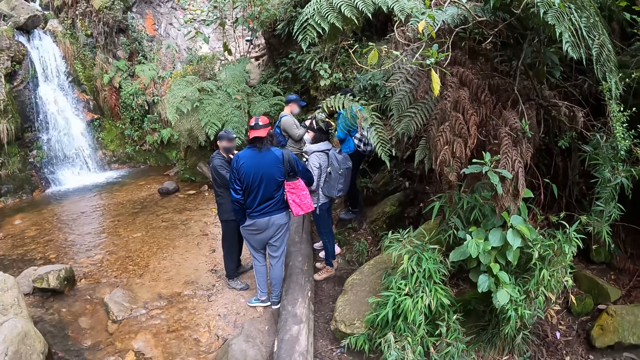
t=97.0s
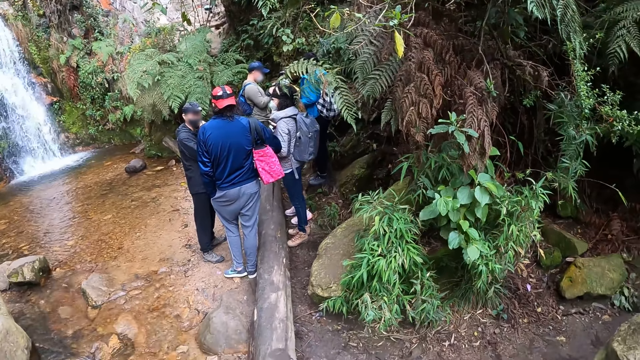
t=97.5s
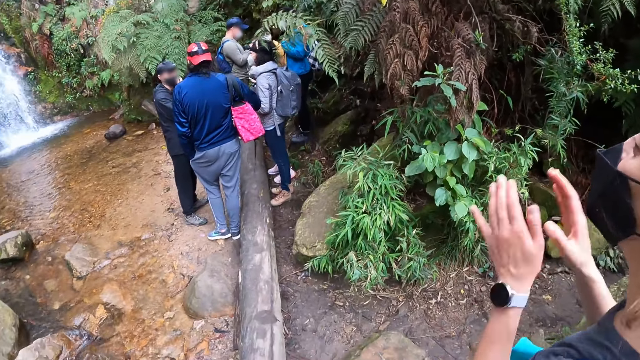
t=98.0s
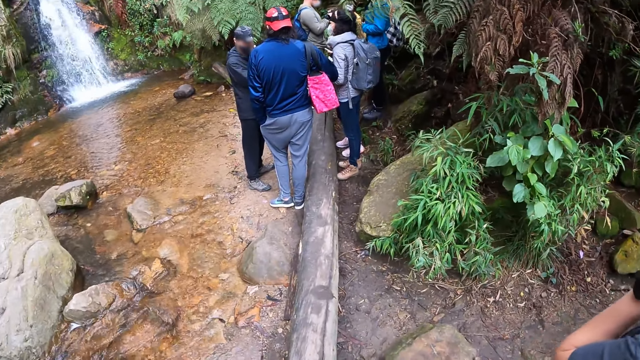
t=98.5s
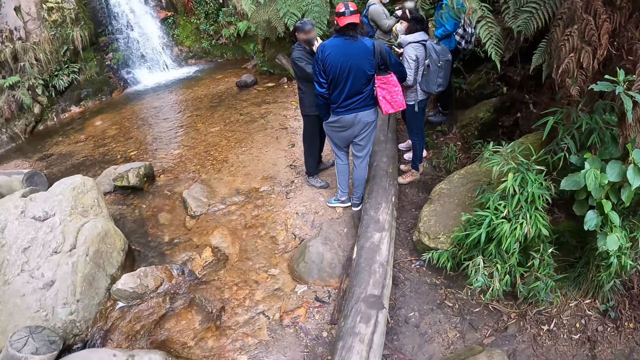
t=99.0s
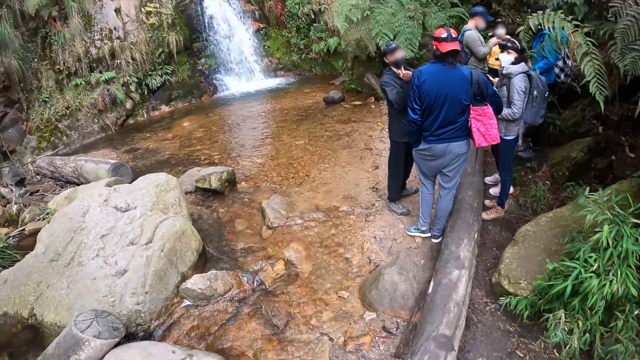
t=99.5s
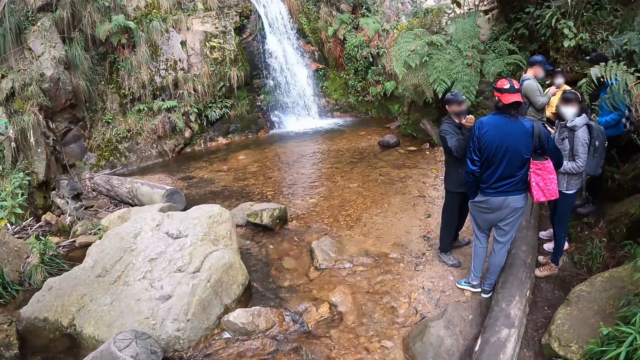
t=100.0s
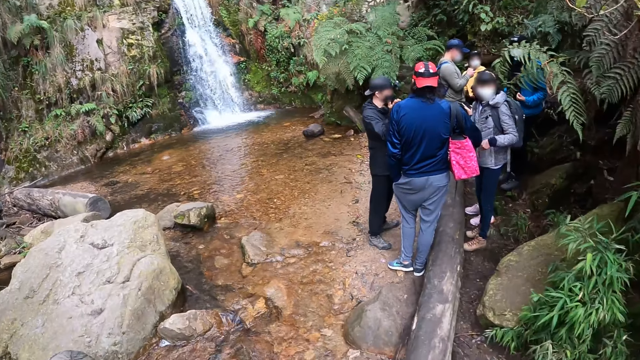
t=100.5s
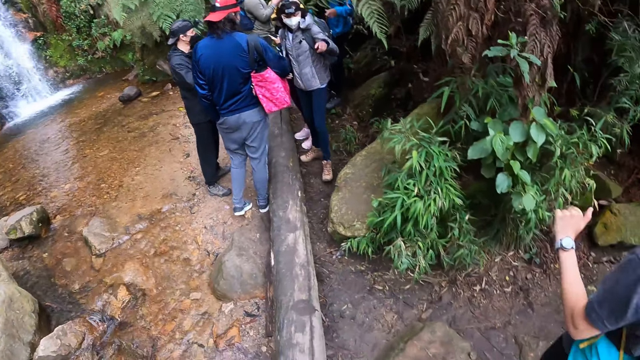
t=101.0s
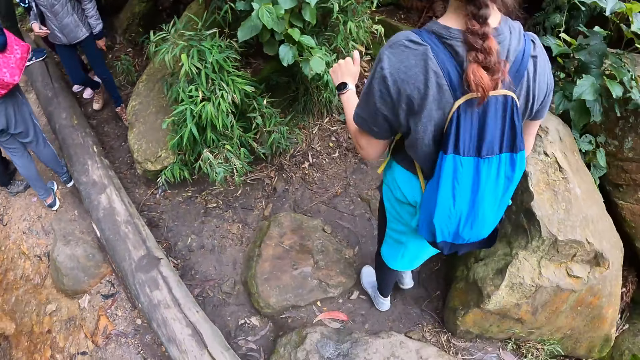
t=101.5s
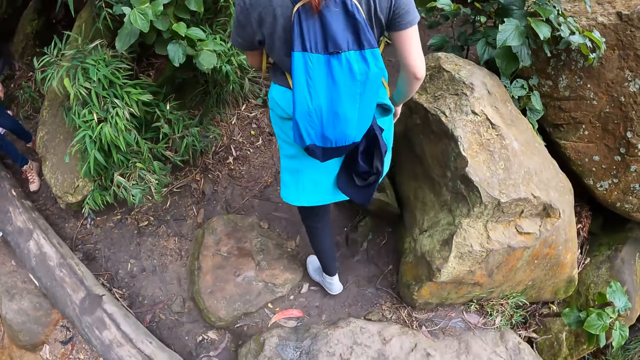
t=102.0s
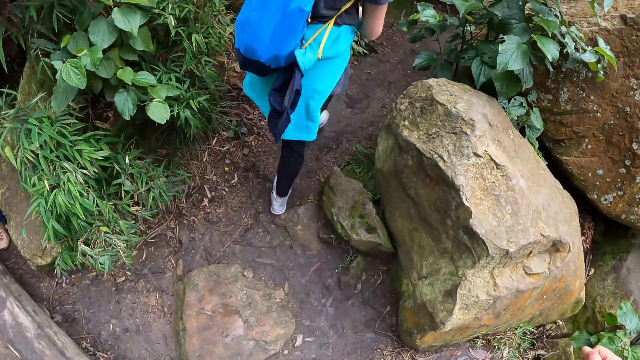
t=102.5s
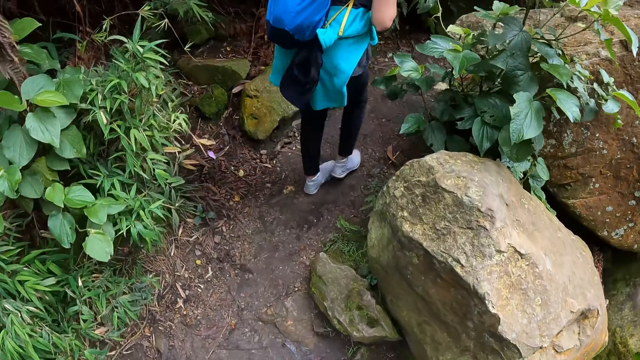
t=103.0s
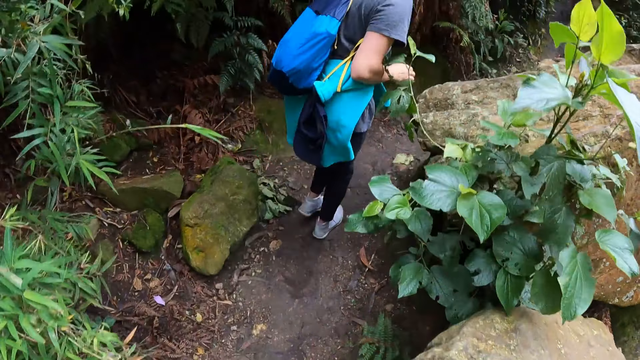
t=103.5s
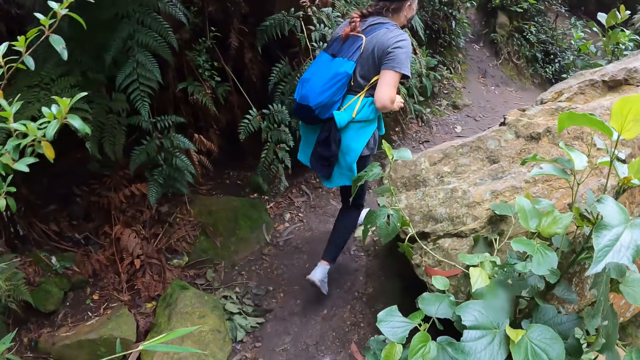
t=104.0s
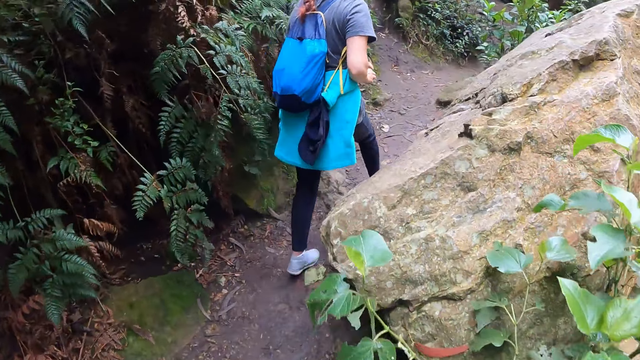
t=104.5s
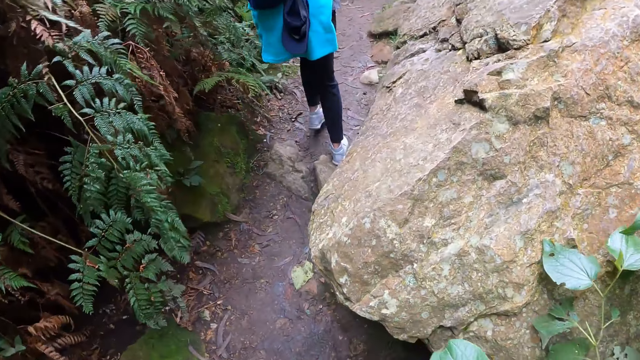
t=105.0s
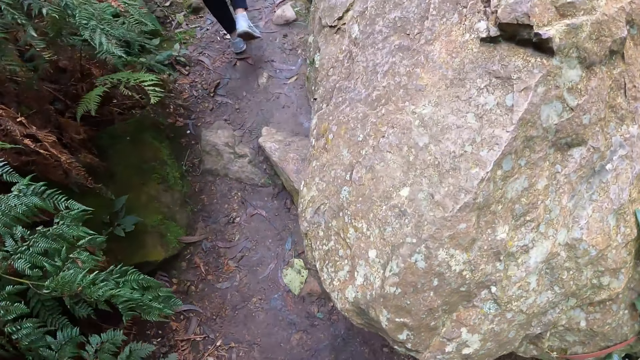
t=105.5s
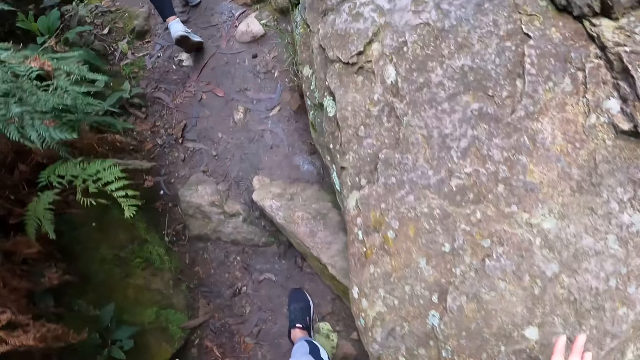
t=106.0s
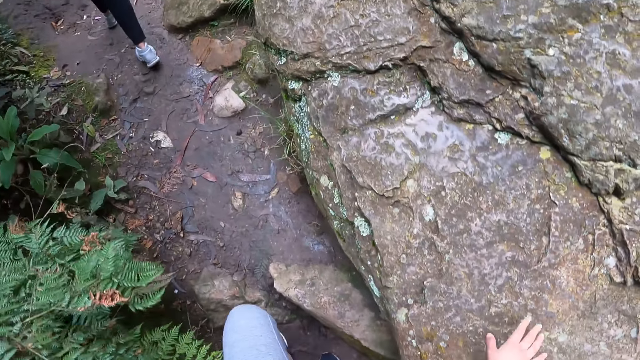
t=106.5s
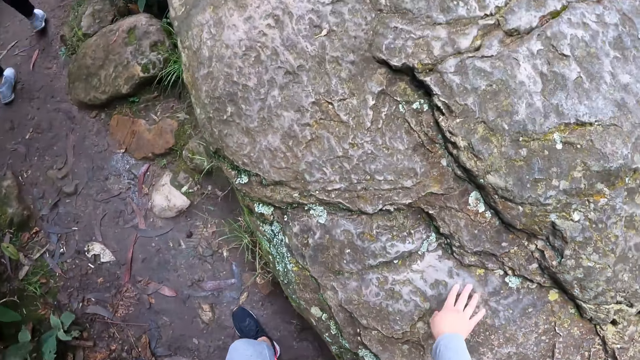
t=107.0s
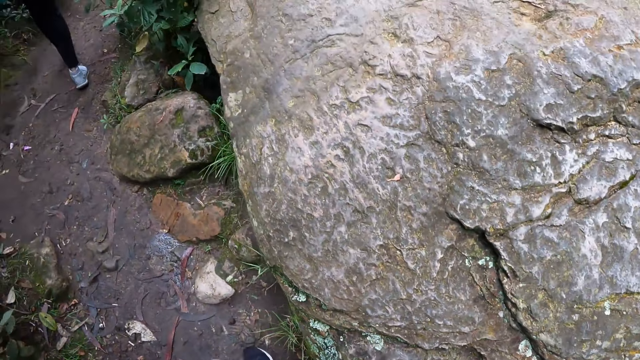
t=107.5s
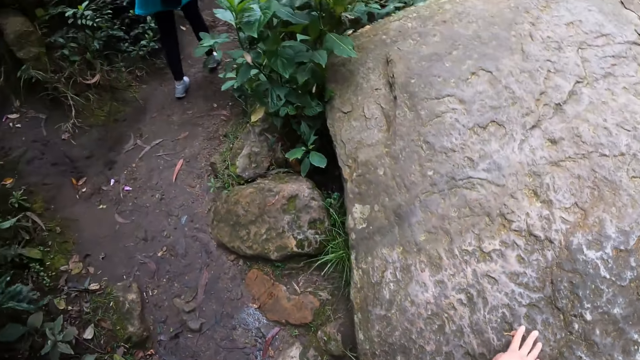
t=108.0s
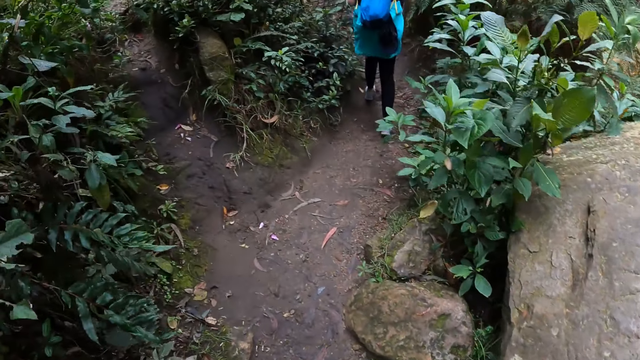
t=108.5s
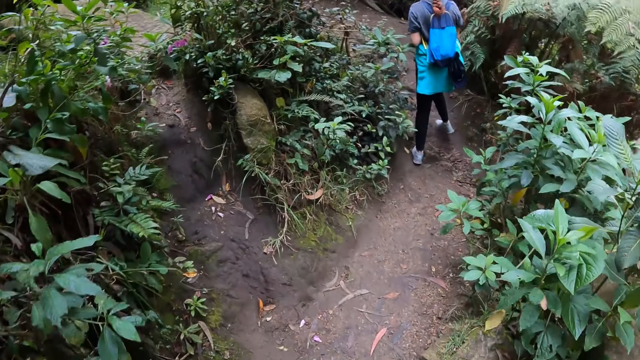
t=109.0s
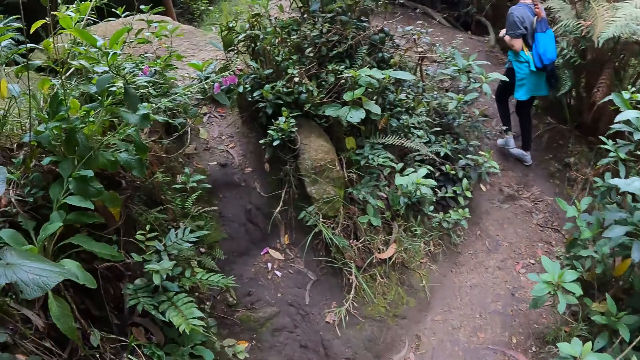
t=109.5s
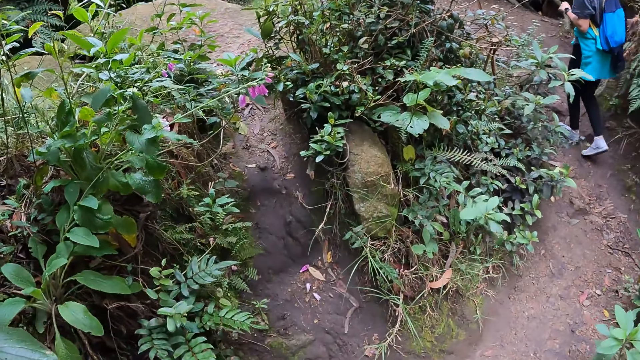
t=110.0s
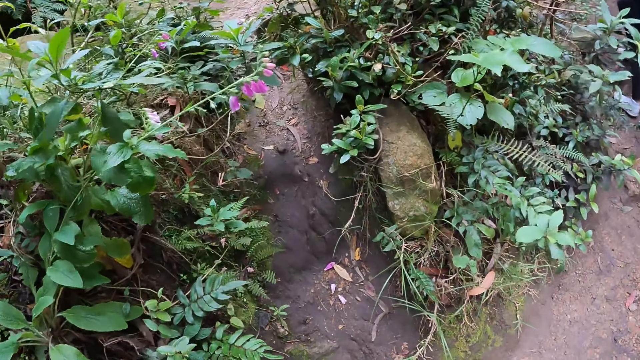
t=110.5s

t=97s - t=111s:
The camera wearer walks down a path with a woman. The woman walks around. The camera wearer touches a rock with her right hand. She touches the rock repeatedly.

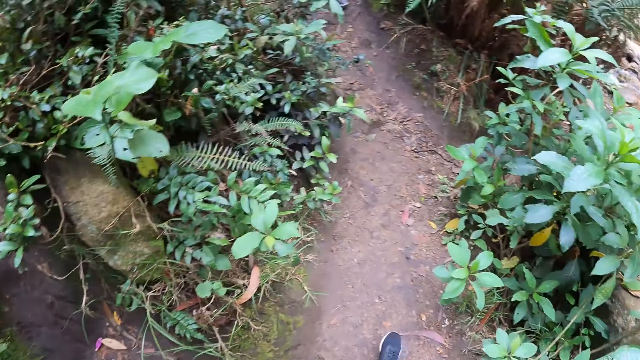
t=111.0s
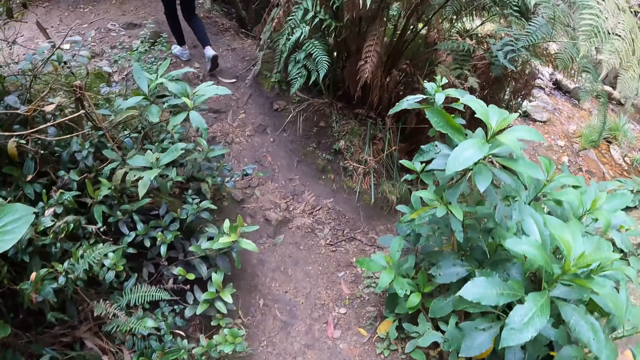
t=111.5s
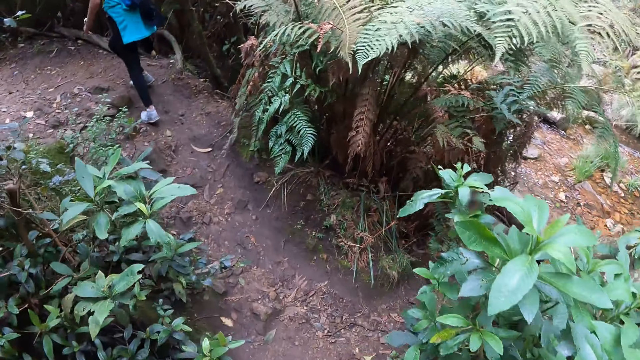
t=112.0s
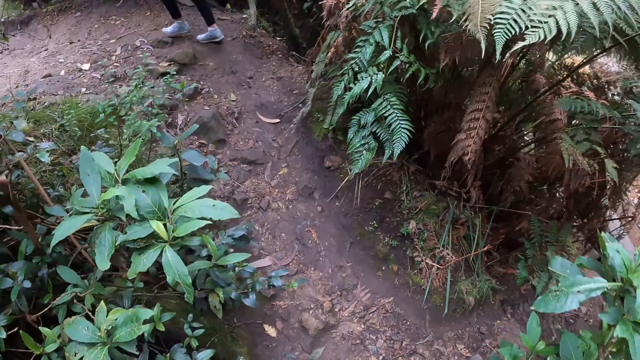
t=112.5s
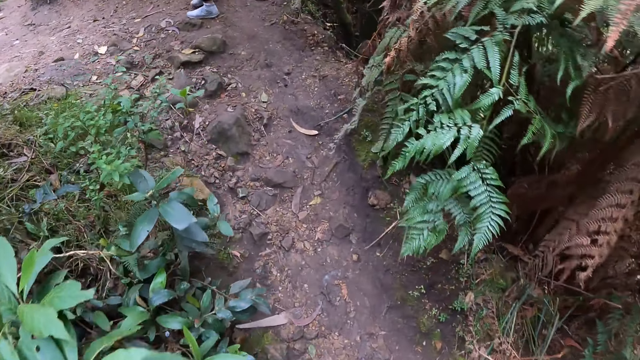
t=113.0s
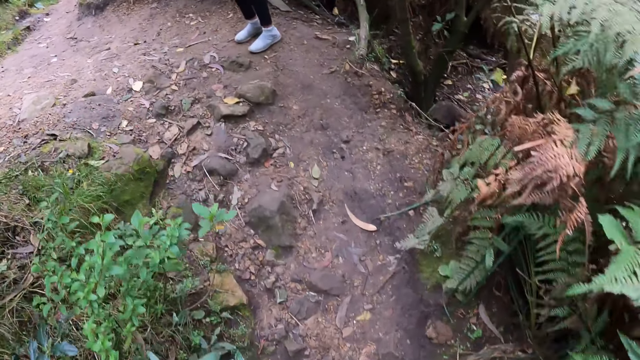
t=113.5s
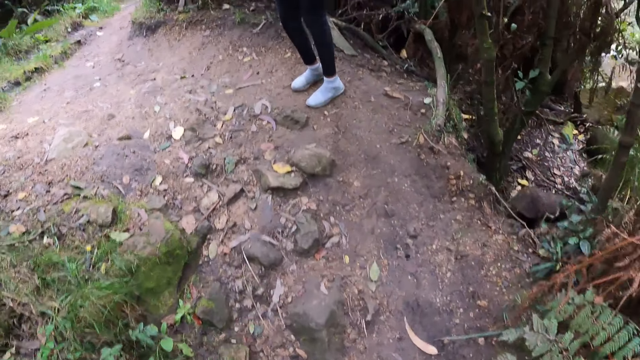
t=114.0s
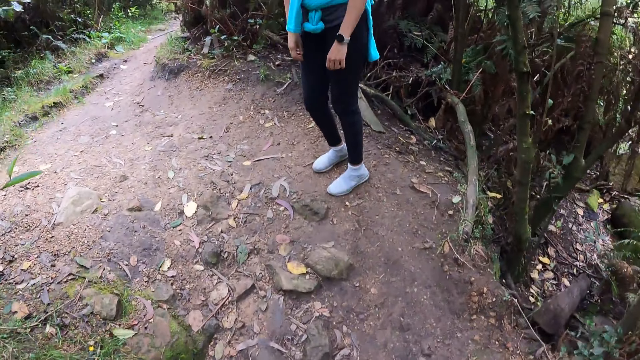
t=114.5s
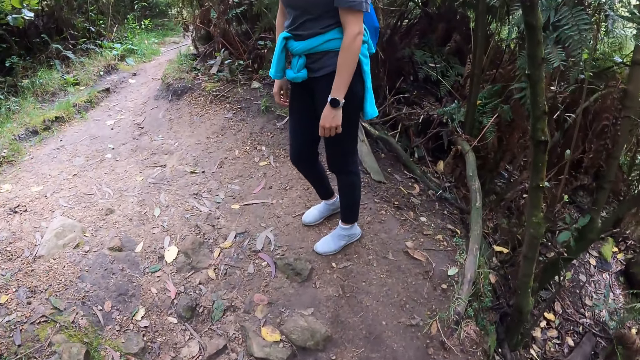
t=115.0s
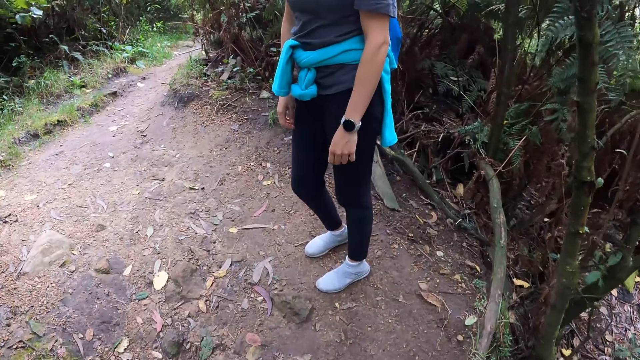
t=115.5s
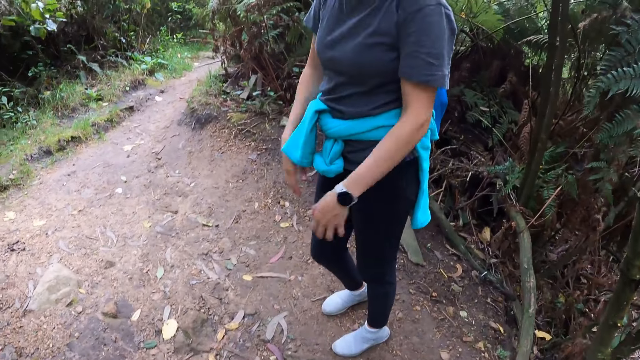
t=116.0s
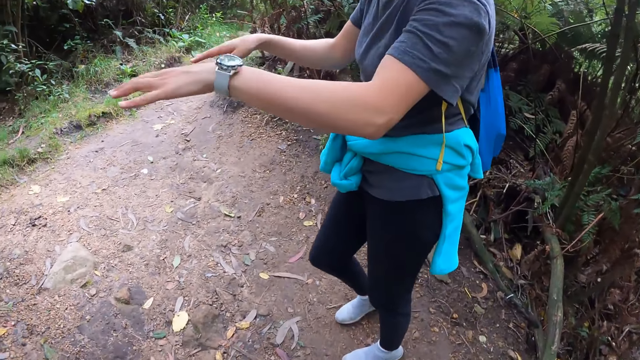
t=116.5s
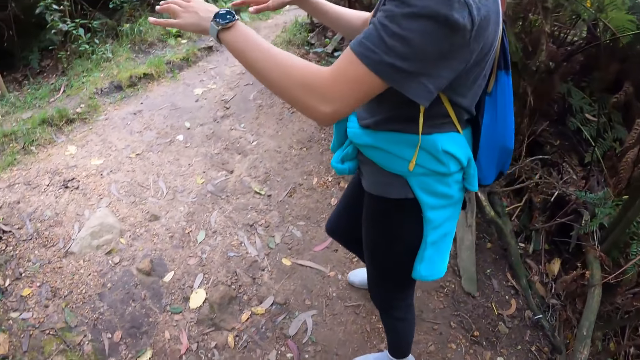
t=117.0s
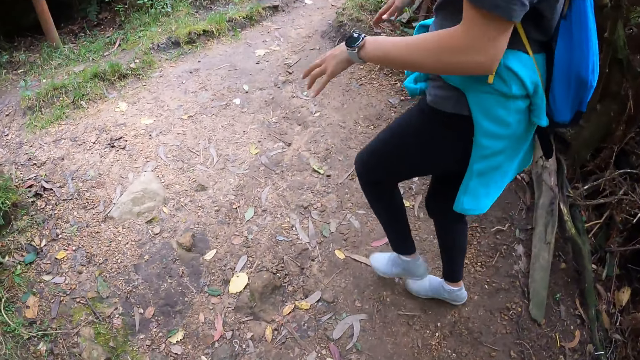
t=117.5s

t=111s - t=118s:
A person looks behind. The person gestures. The person walks around.
